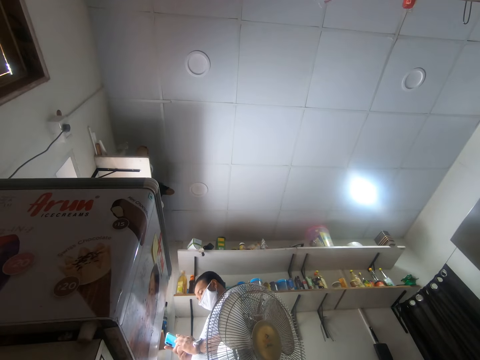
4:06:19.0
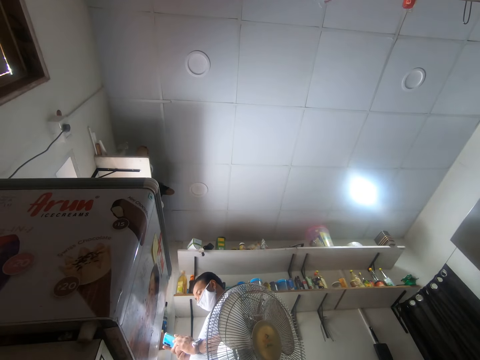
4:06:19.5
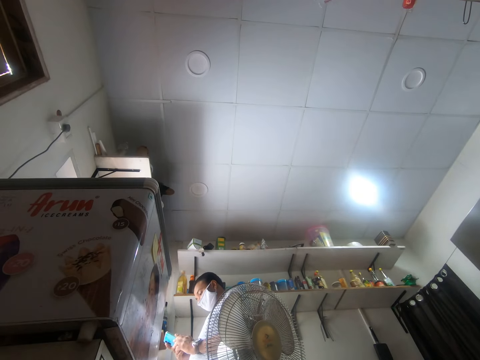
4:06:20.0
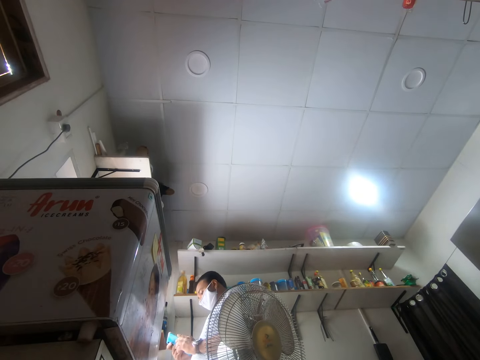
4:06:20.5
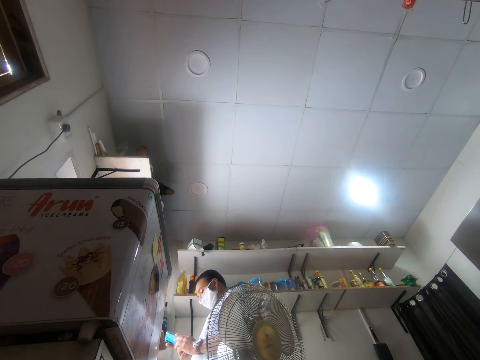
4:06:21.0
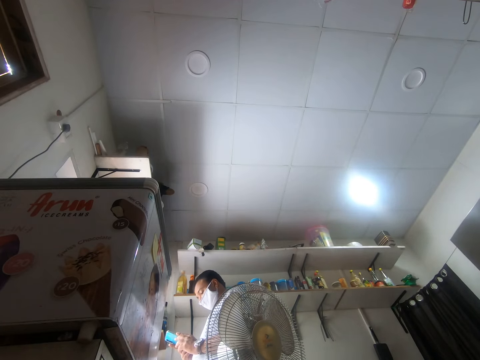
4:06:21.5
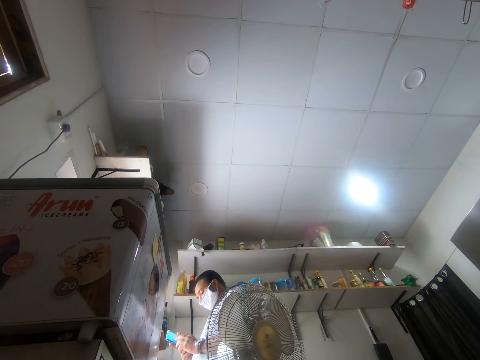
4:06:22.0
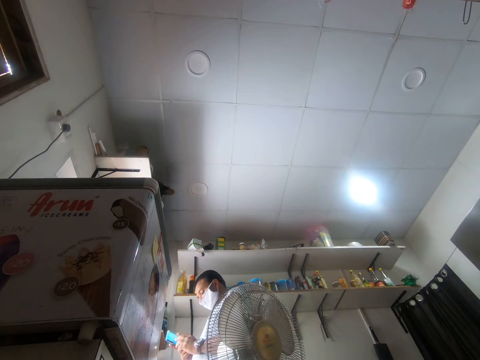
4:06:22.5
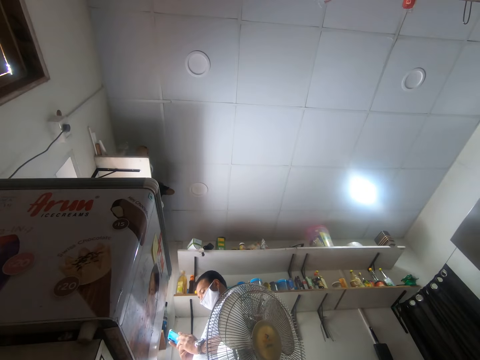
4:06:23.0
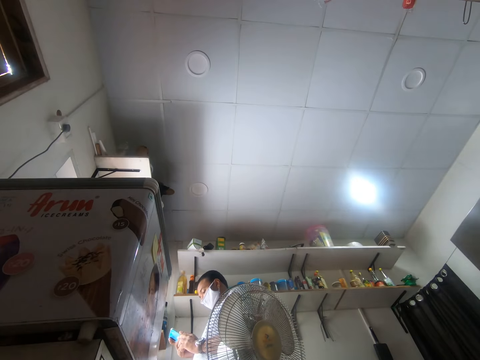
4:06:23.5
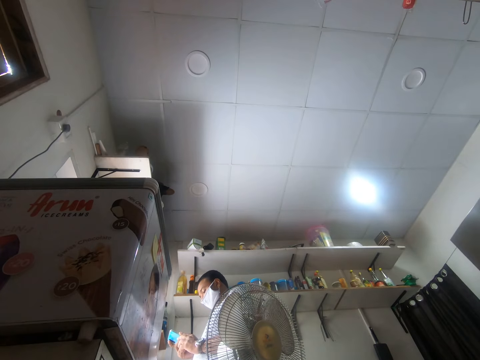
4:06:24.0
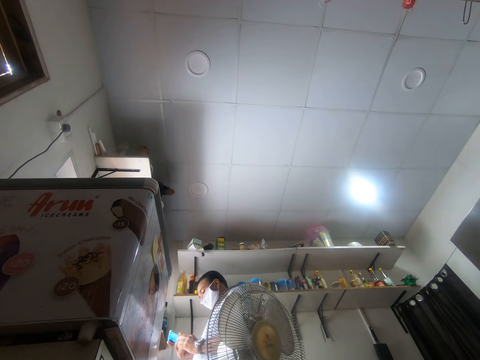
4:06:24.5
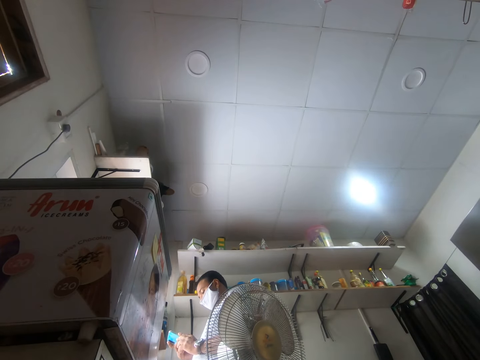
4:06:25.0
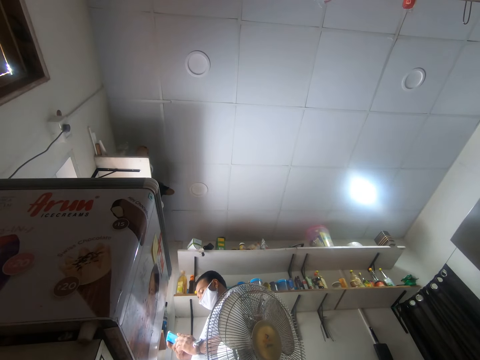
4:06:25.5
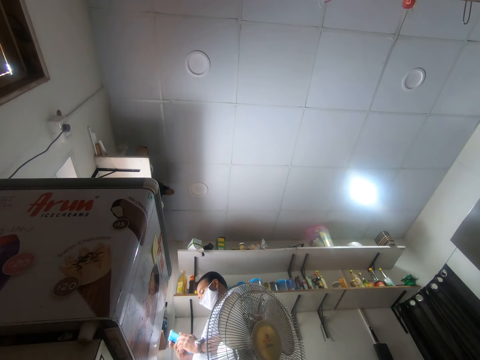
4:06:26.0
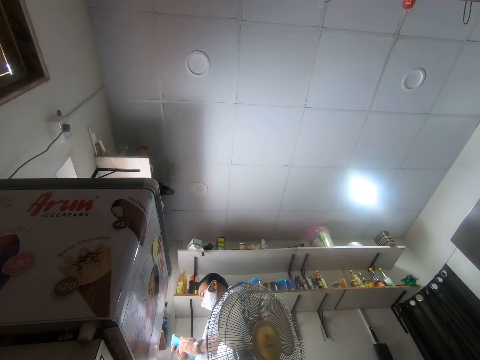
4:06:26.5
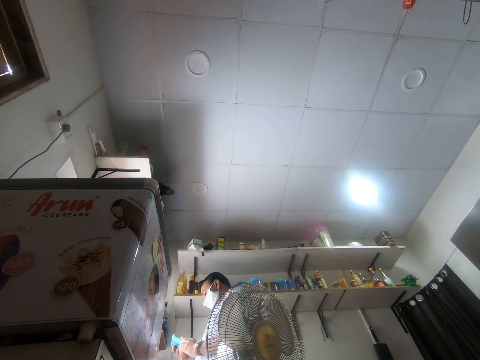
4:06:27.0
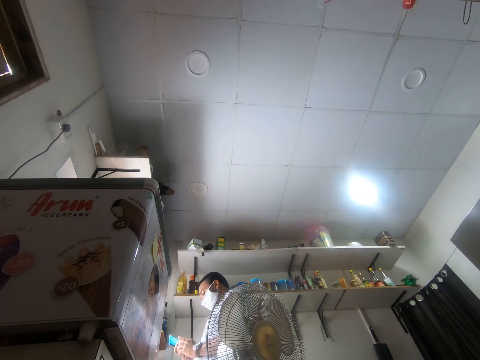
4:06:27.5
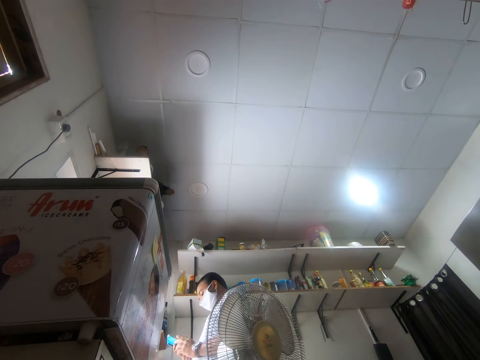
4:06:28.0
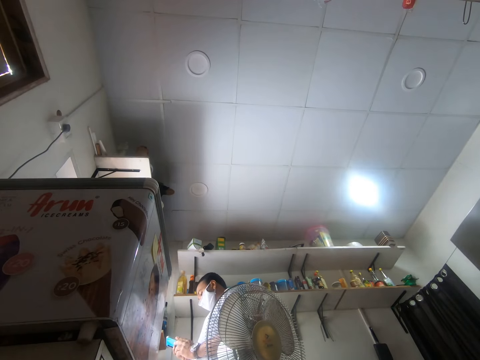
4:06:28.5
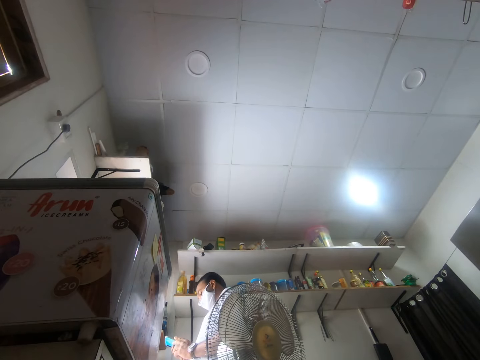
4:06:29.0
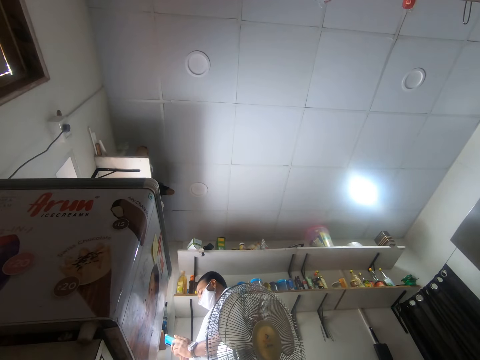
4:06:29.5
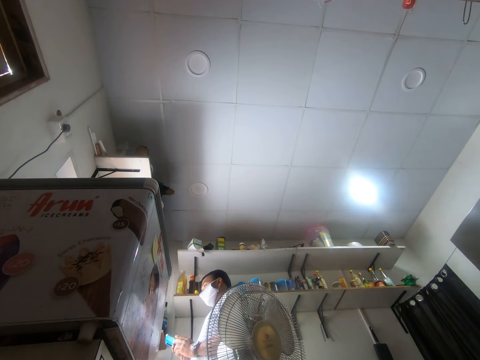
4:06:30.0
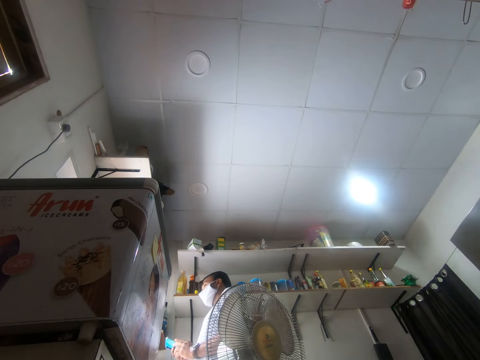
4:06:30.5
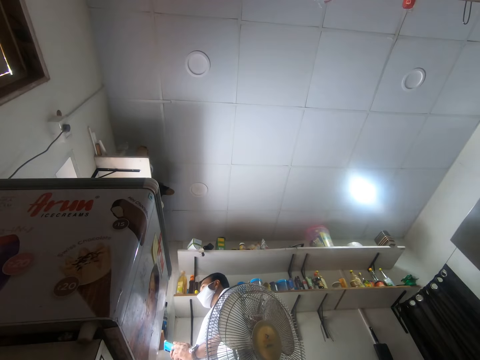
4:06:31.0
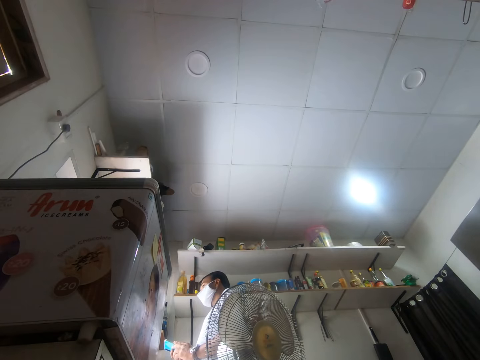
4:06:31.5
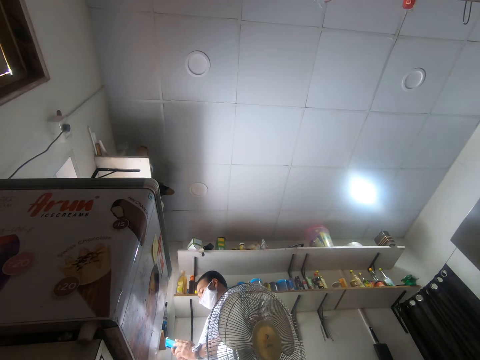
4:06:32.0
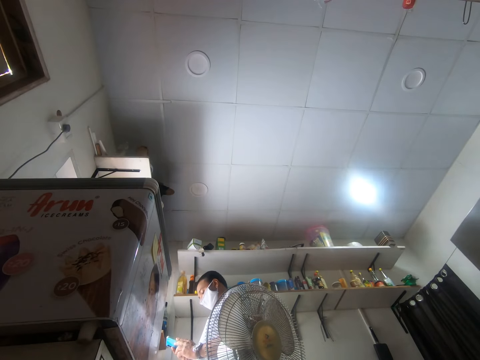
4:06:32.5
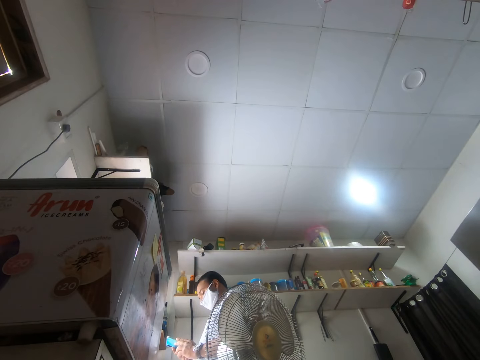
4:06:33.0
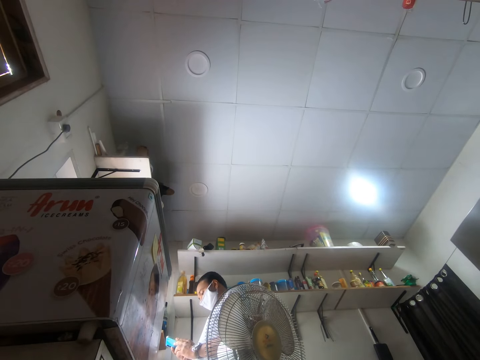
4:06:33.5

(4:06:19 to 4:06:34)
A man scrolls the phone.

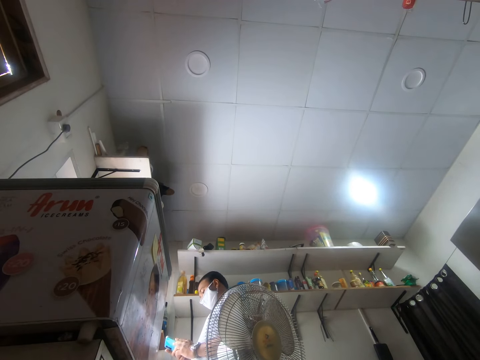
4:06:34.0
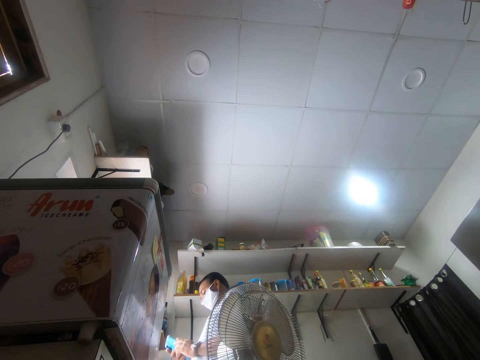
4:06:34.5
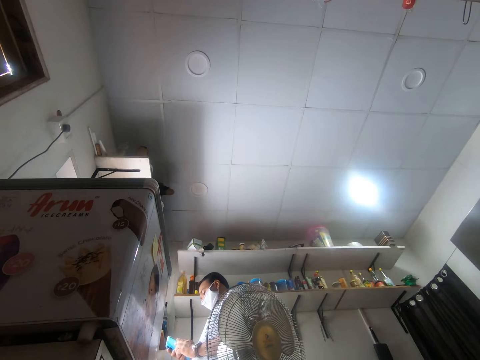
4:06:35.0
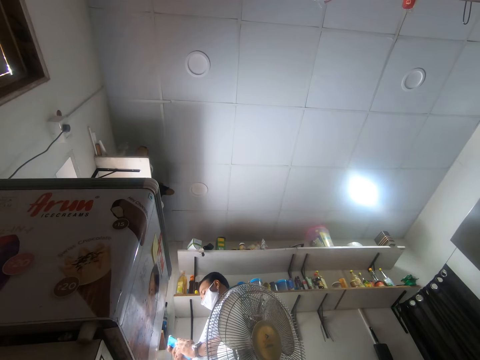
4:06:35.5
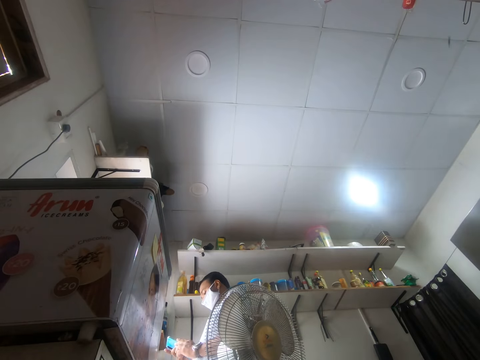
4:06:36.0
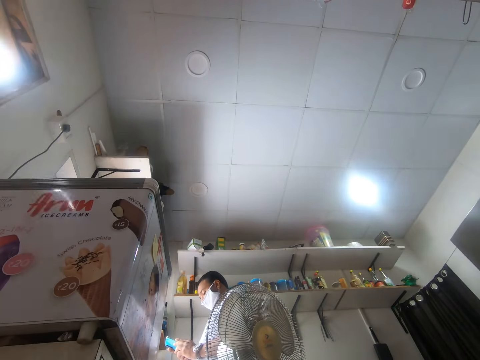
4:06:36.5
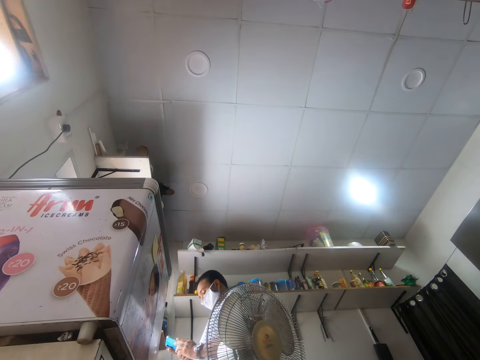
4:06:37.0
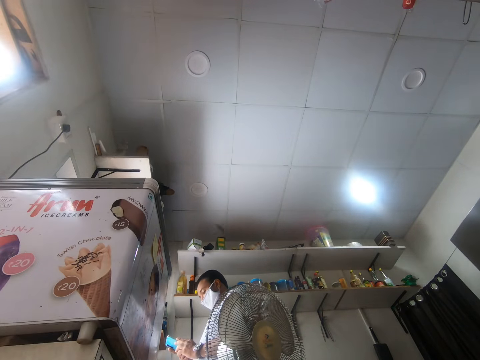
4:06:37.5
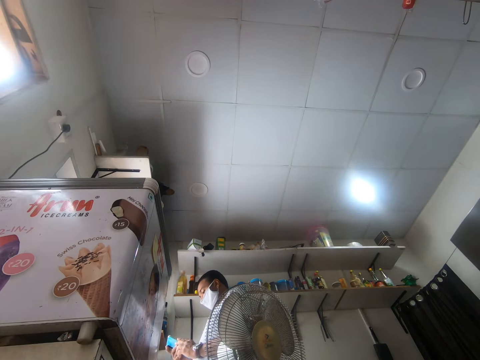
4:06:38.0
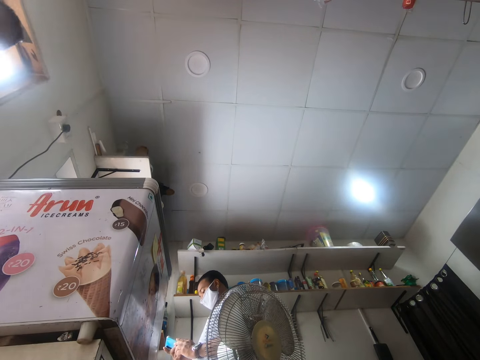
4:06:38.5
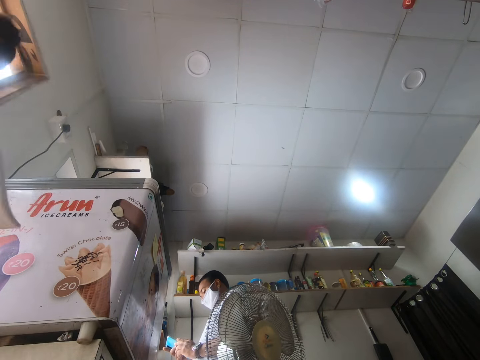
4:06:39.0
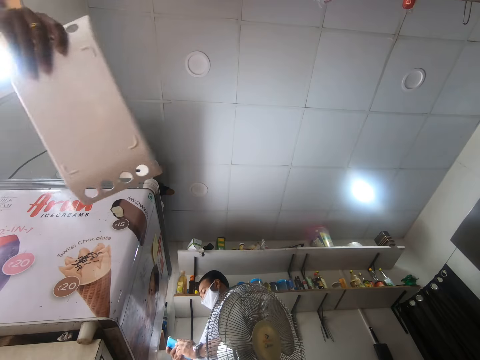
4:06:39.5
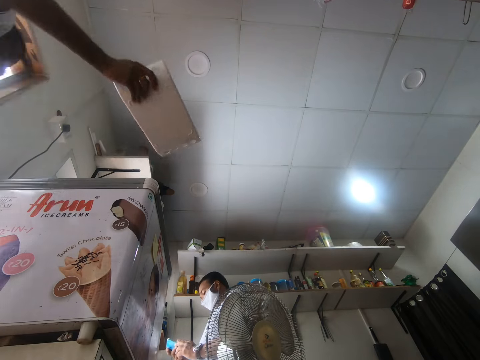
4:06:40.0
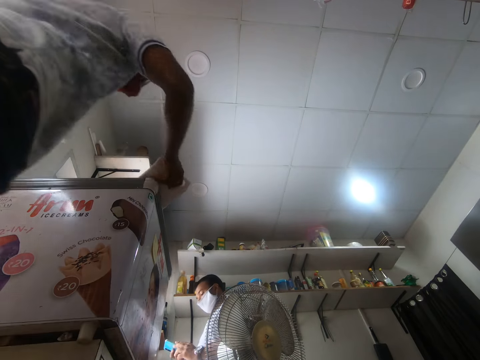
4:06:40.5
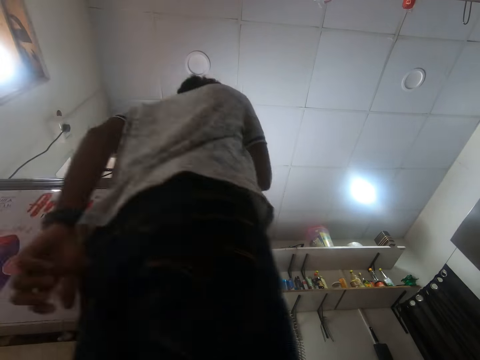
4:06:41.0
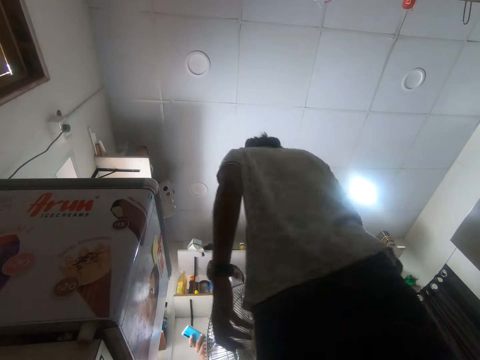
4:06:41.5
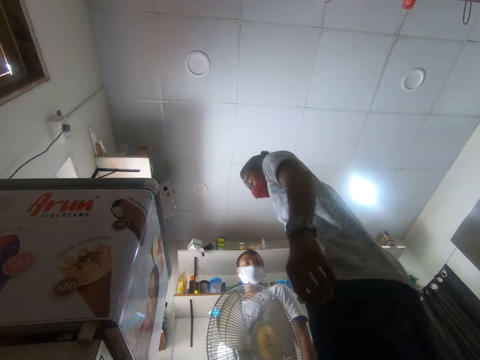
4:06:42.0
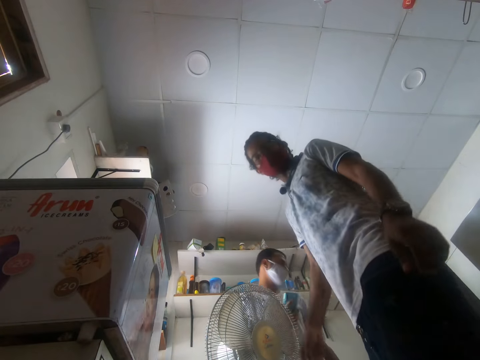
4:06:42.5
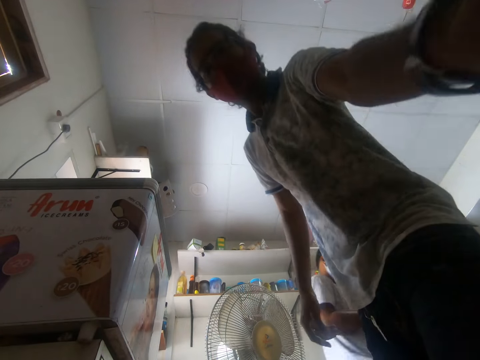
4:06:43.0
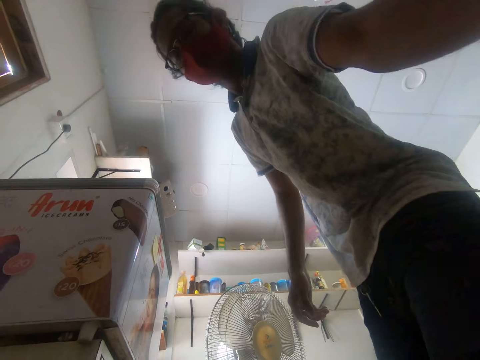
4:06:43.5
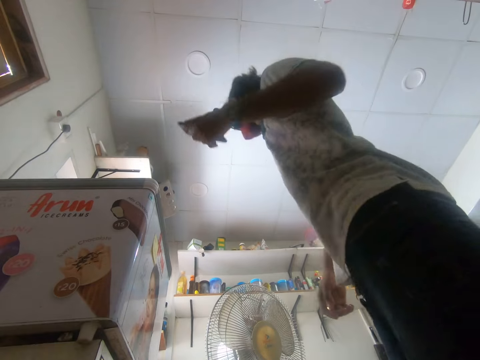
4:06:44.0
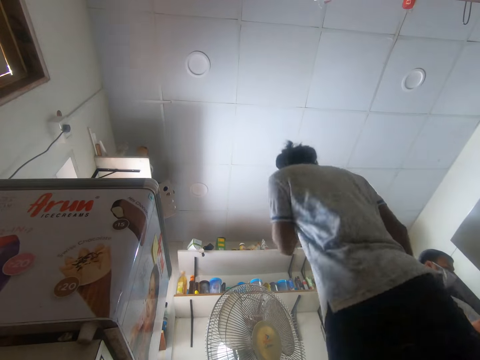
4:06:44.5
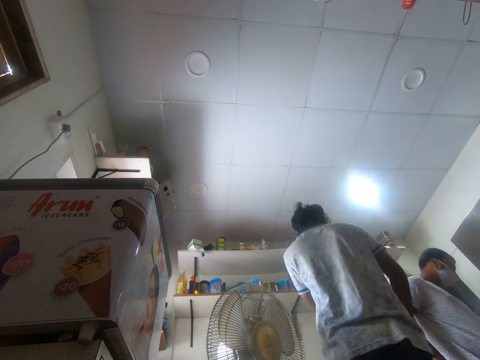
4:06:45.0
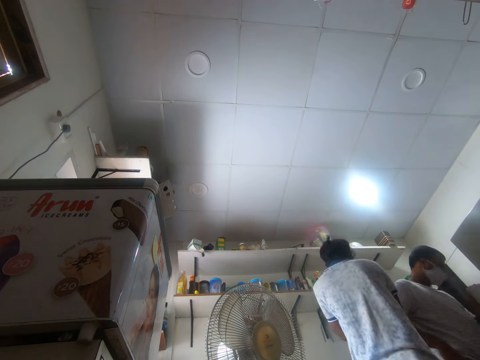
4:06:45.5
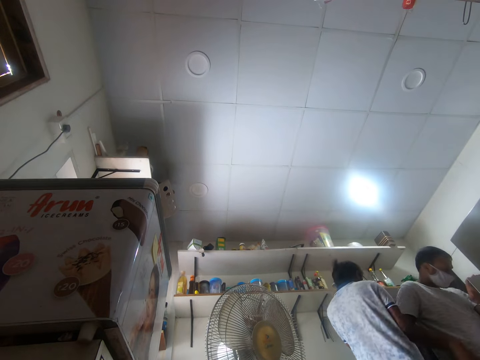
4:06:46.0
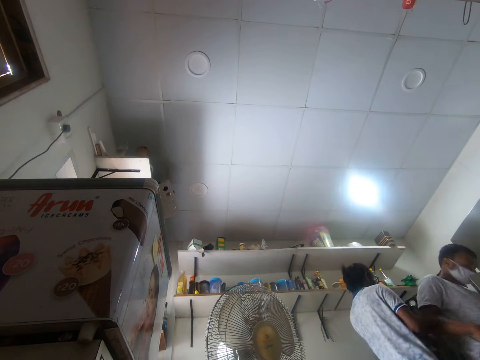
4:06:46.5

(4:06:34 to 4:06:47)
The camera wearer stretches the hand. They walk. They pick up a phone.
